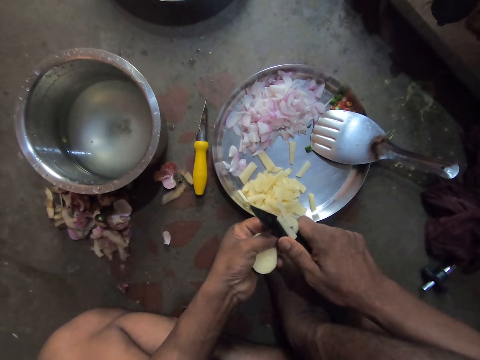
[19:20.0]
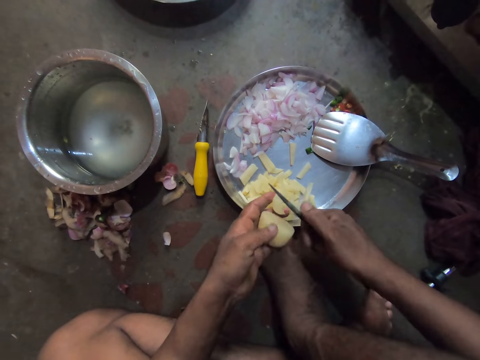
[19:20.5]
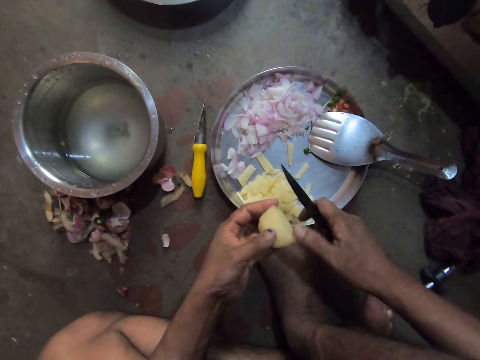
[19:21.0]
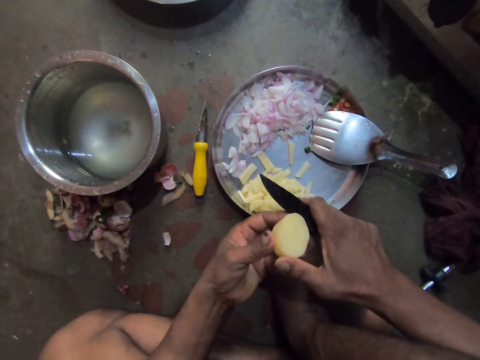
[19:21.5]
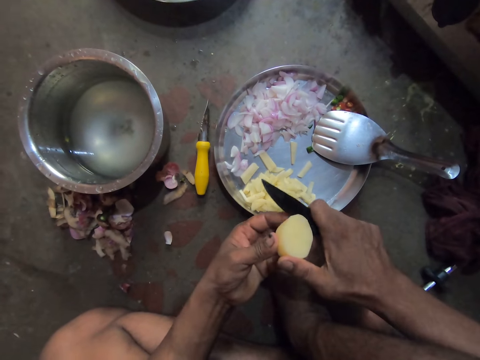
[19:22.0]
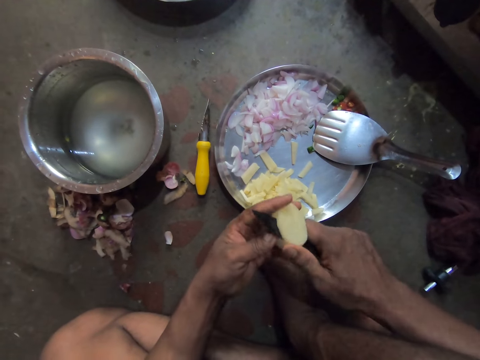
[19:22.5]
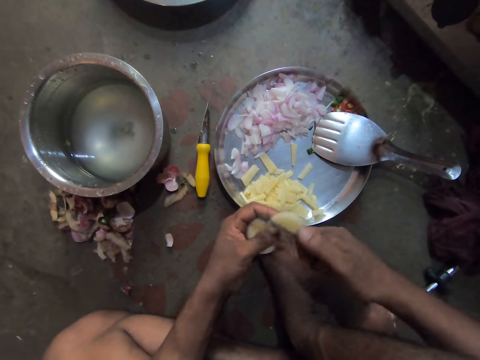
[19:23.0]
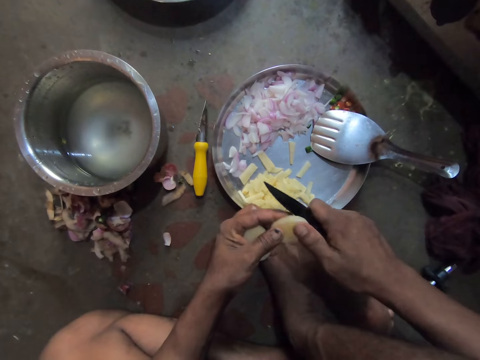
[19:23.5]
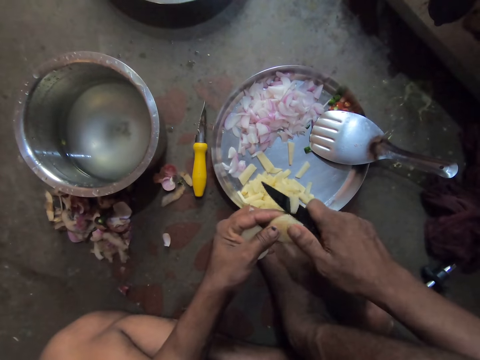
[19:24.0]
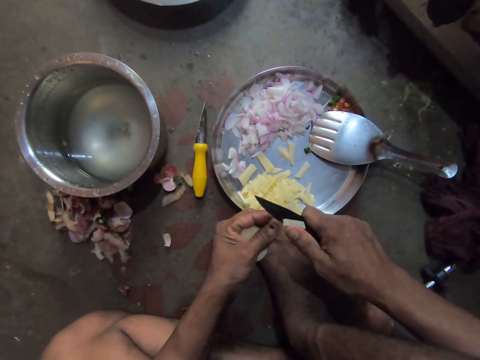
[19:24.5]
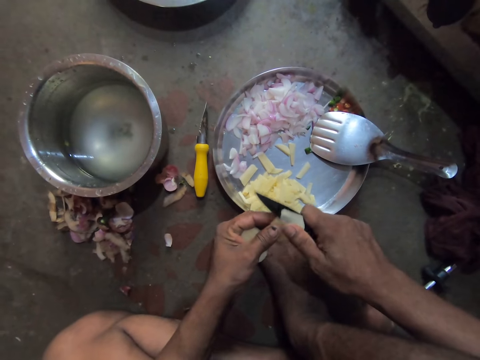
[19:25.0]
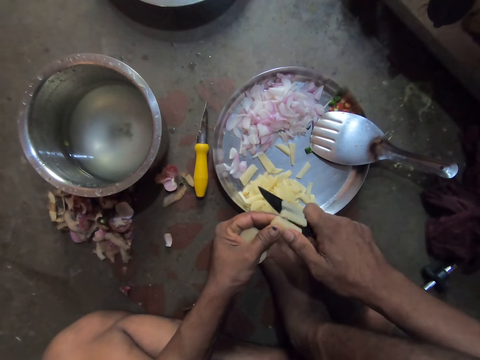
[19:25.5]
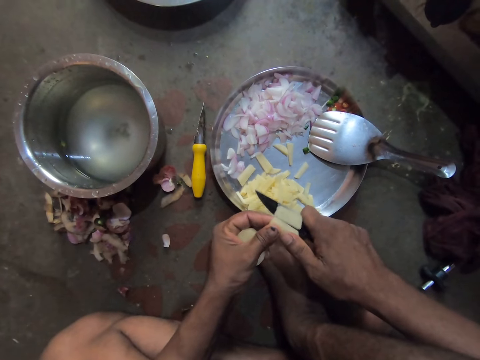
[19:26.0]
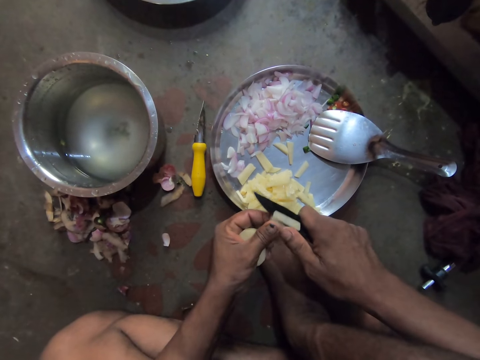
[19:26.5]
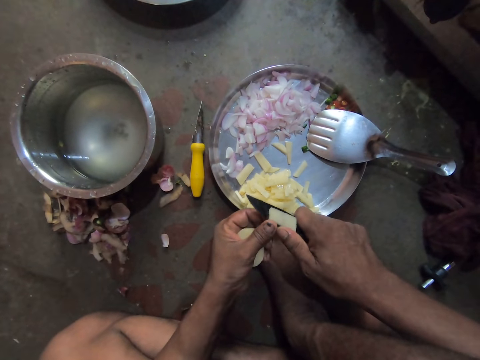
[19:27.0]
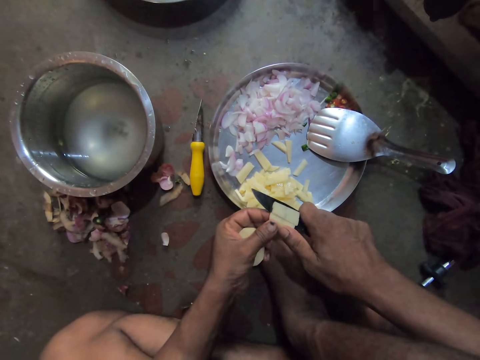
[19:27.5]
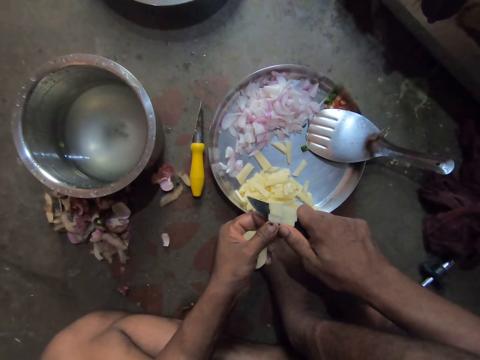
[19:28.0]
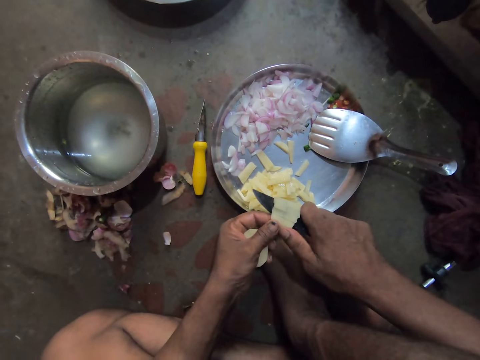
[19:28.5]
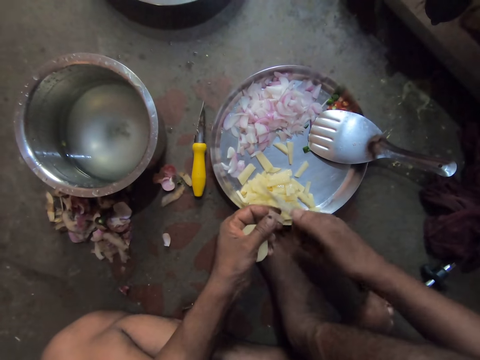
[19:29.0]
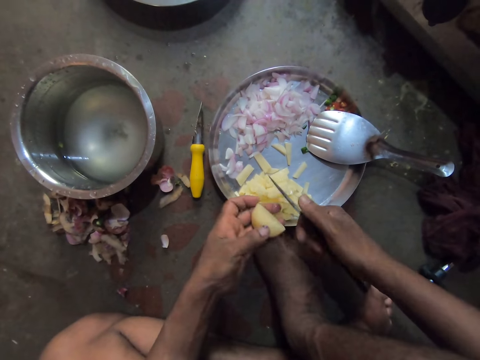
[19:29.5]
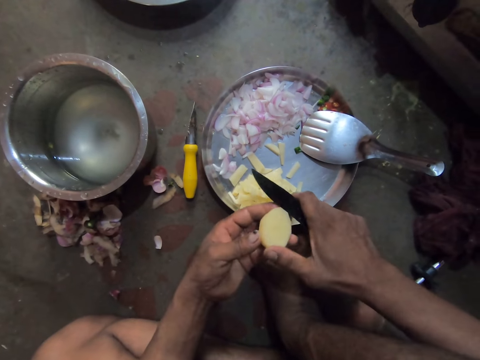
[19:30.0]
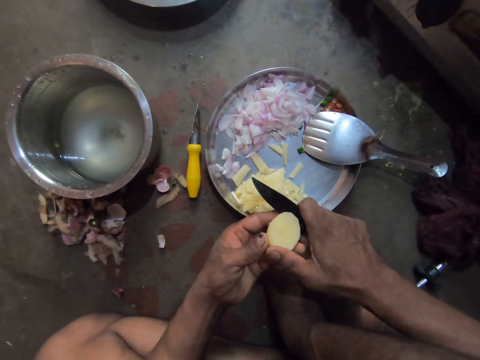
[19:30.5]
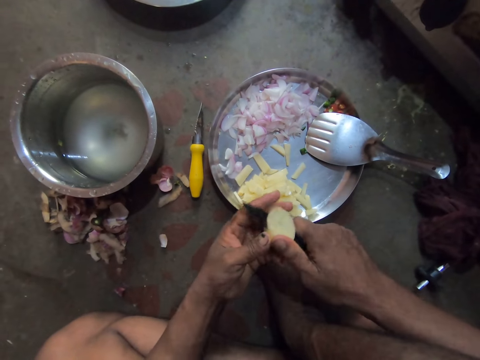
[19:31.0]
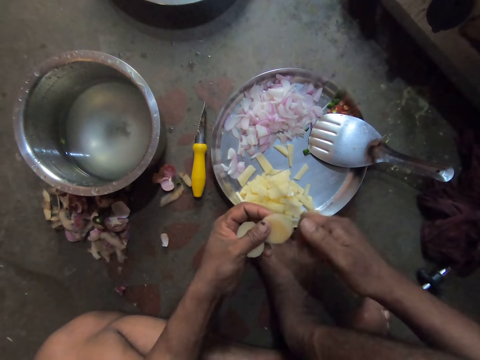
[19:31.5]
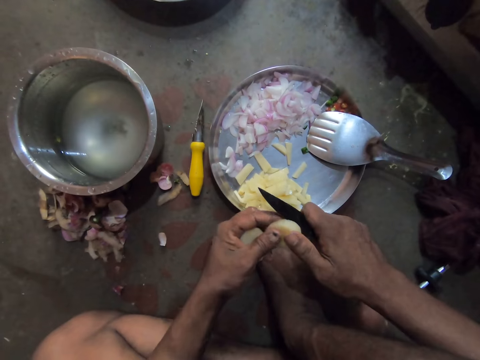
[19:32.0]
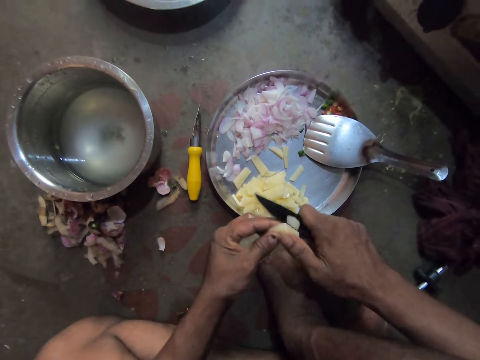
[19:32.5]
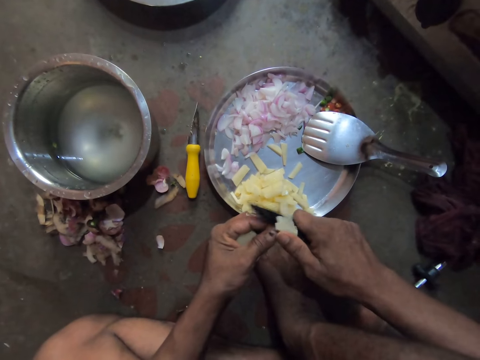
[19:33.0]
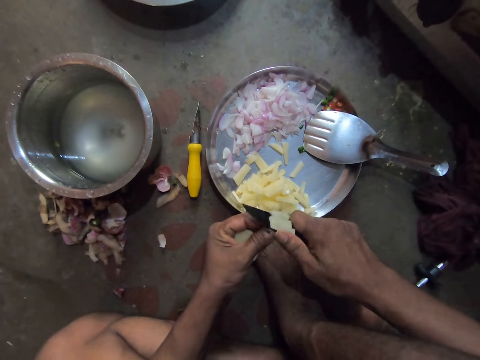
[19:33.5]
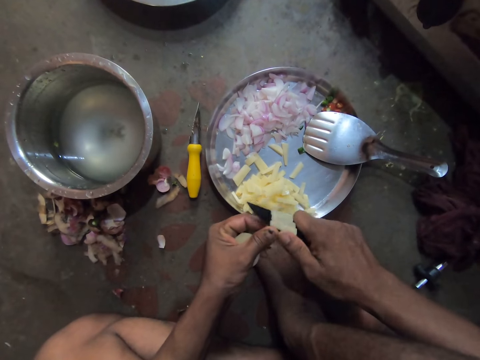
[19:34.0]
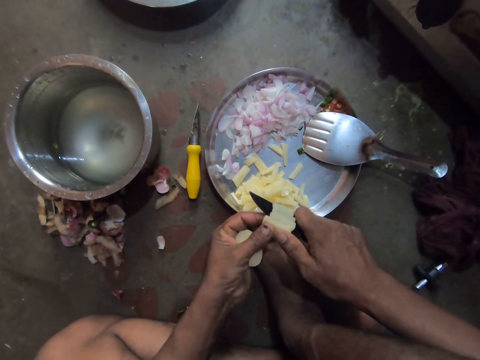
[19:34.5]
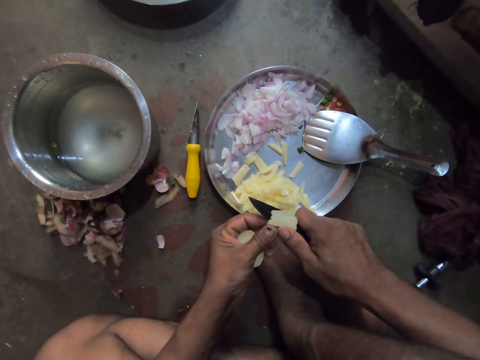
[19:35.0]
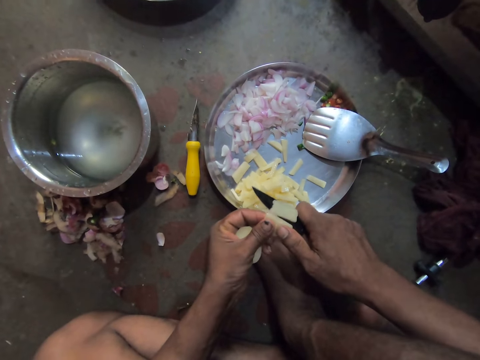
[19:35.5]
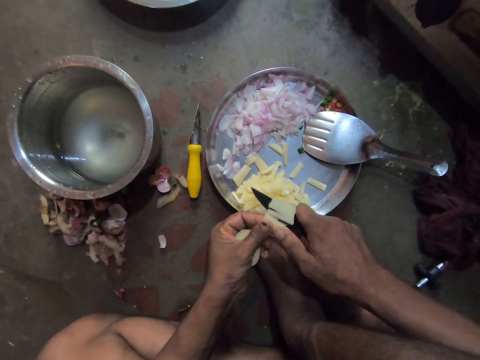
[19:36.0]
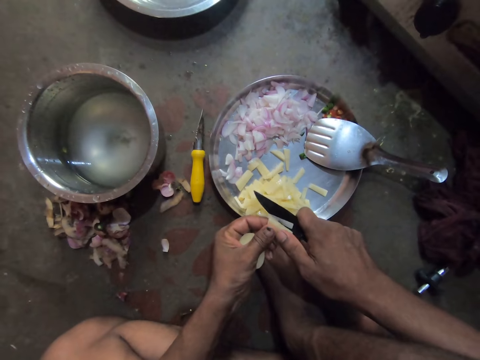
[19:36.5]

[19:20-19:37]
The camera wearer cuts the potato. They slice the potato. They cut the potato. They slice the potato.

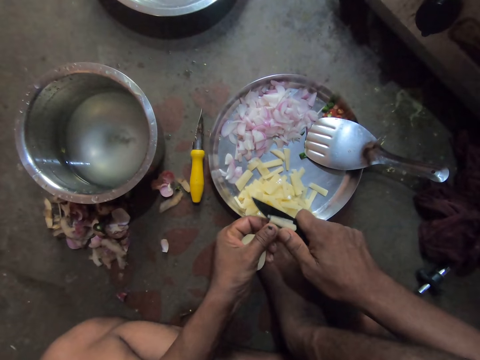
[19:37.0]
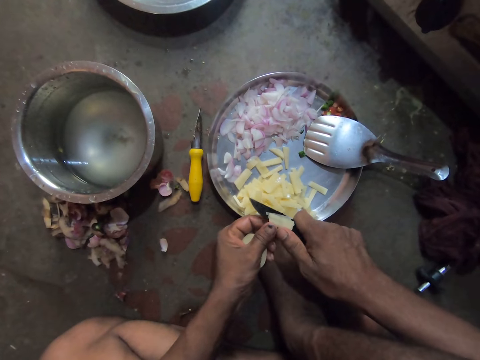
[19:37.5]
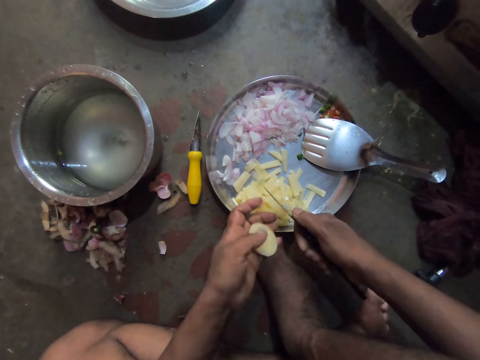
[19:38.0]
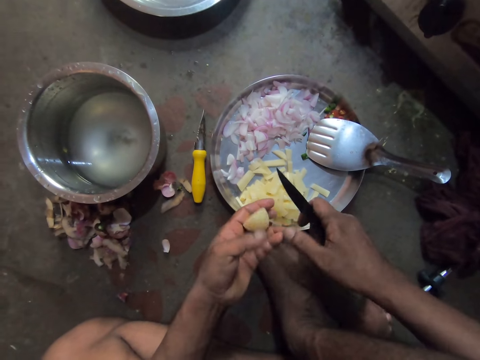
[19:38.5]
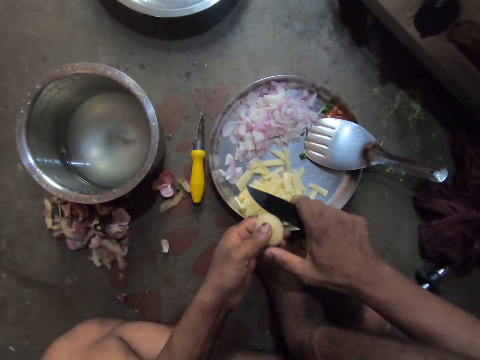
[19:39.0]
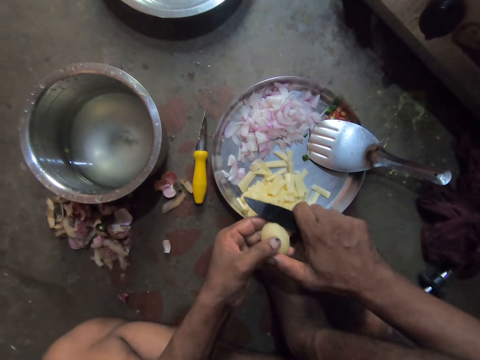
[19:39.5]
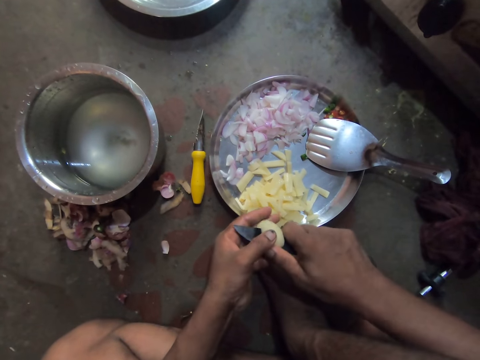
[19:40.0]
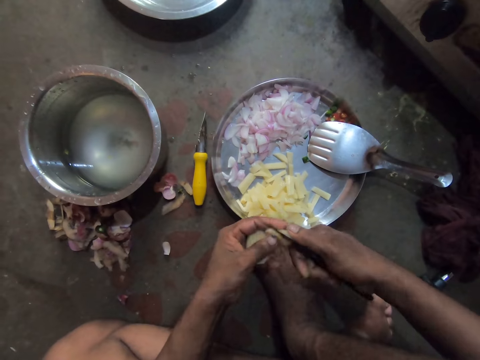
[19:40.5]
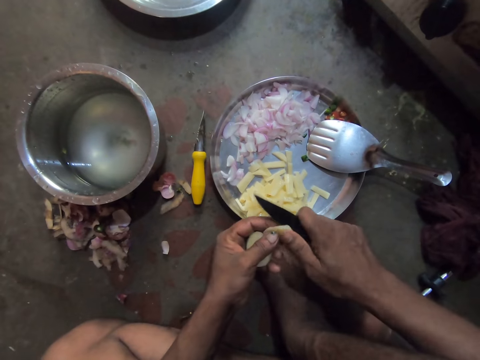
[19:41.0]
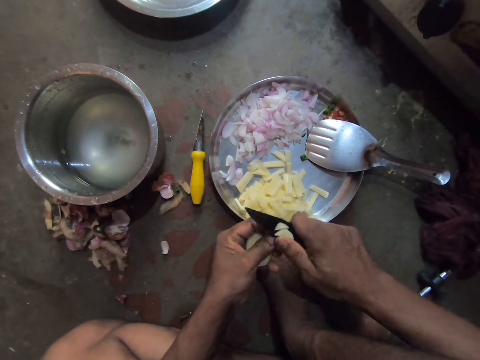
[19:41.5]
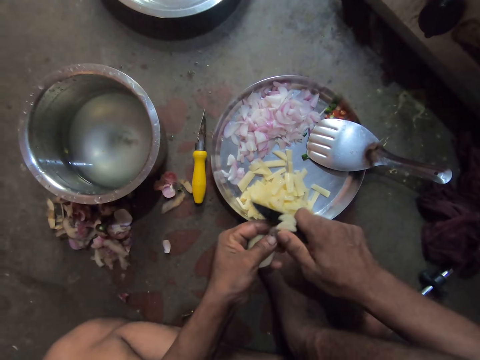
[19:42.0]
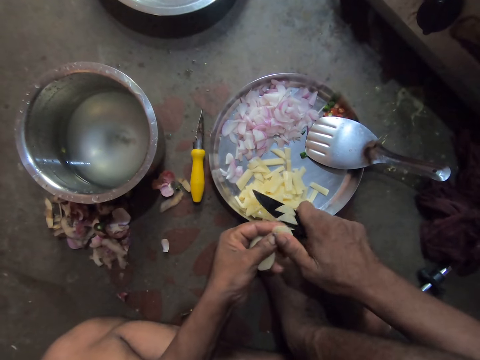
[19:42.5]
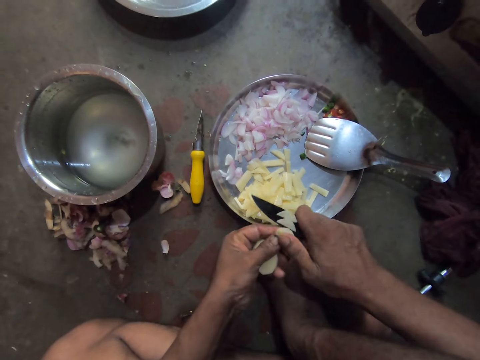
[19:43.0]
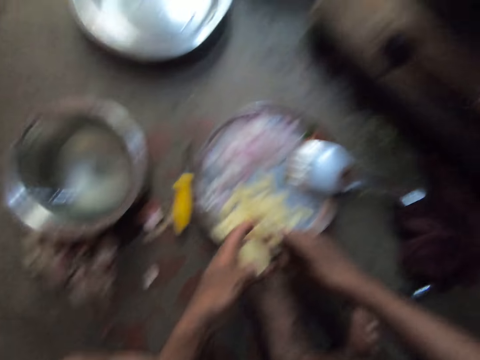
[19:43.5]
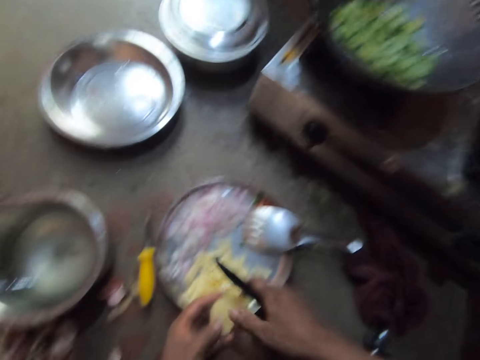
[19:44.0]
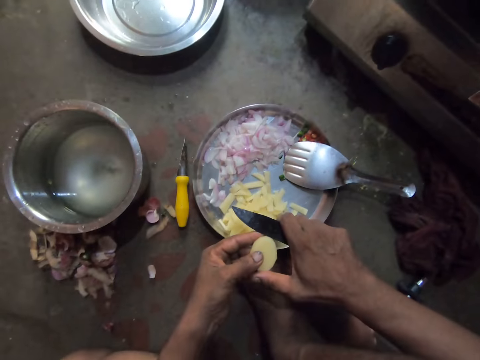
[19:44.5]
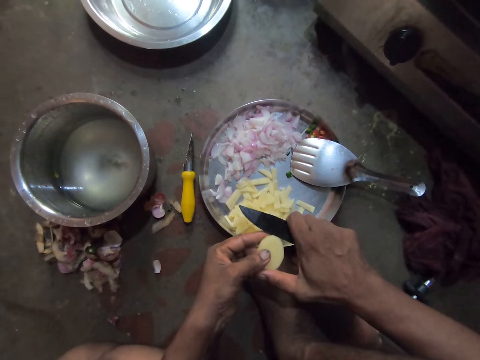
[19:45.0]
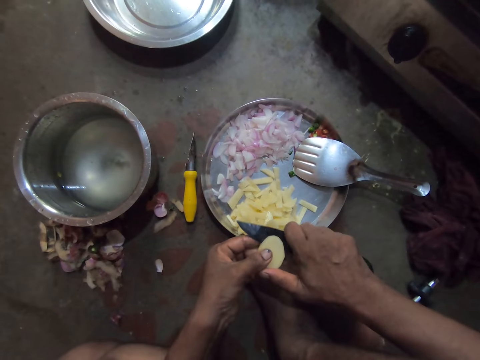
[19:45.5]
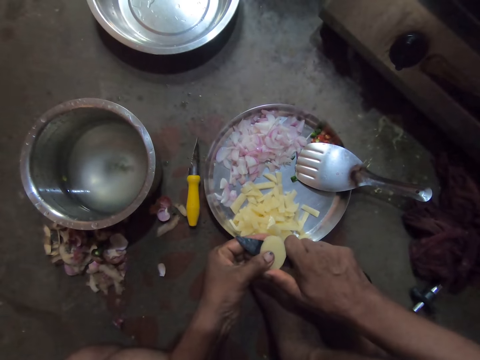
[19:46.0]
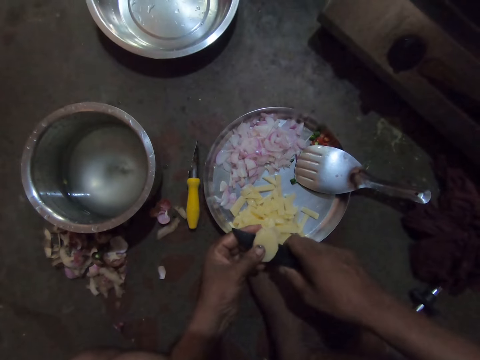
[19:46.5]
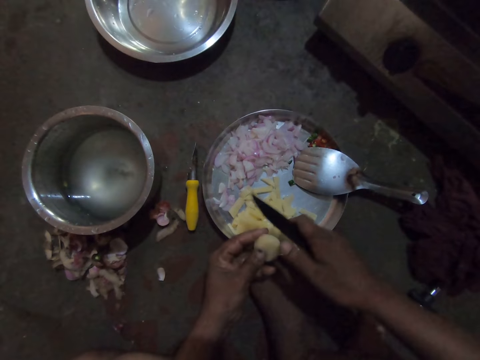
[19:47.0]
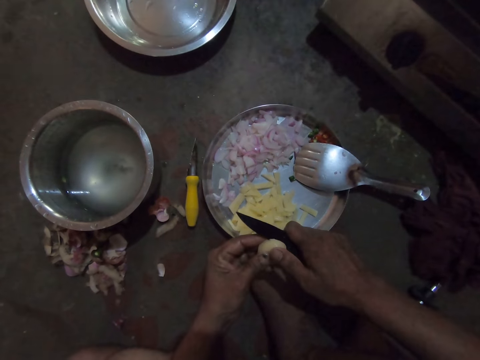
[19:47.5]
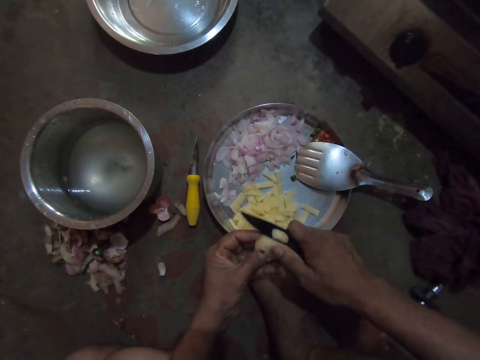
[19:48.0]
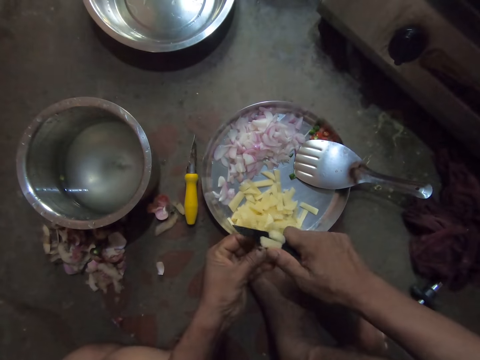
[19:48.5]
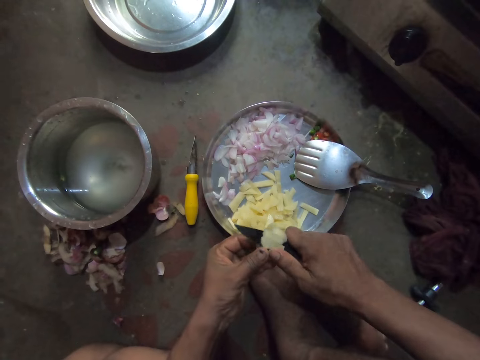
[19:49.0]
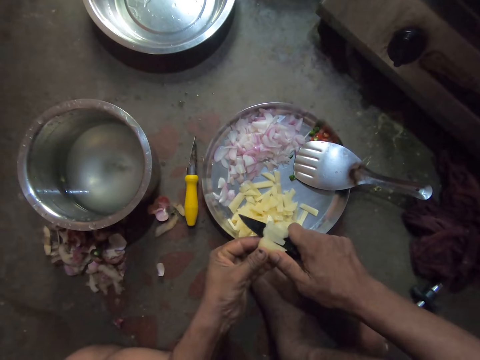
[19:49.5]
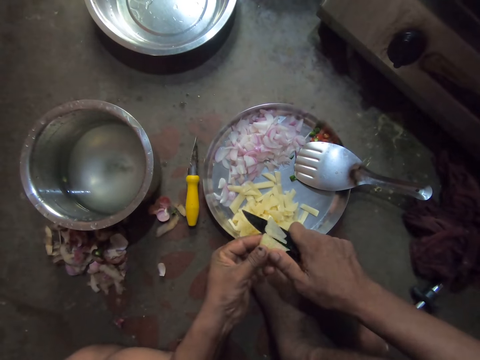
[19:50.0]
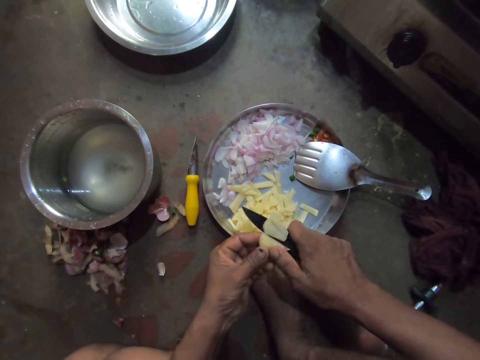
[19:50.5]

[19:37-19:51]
The camera wearer cuts the potato. They slice the potato. They cut the potato. They slice the potato.
